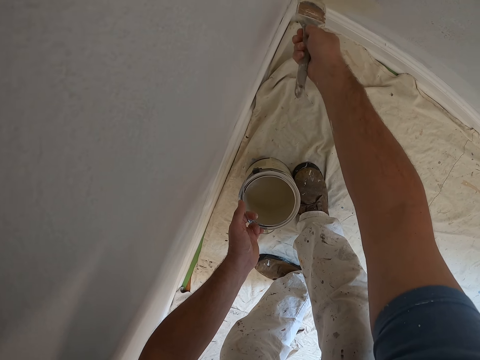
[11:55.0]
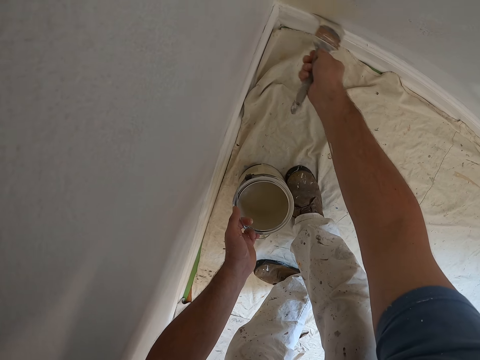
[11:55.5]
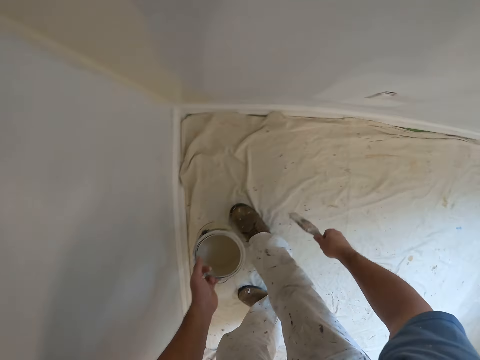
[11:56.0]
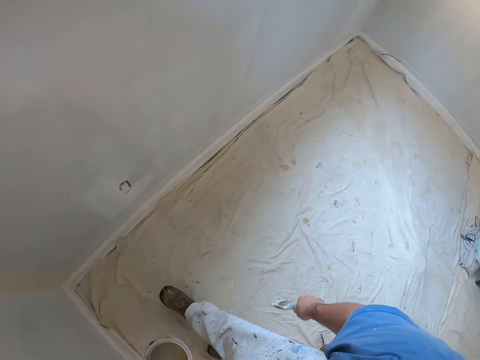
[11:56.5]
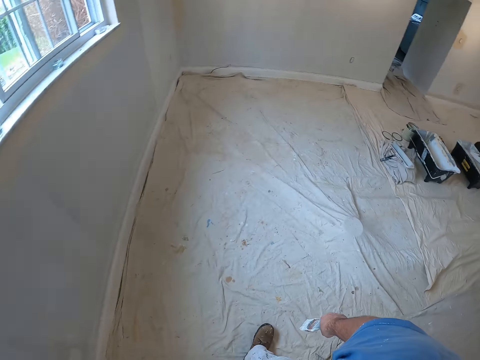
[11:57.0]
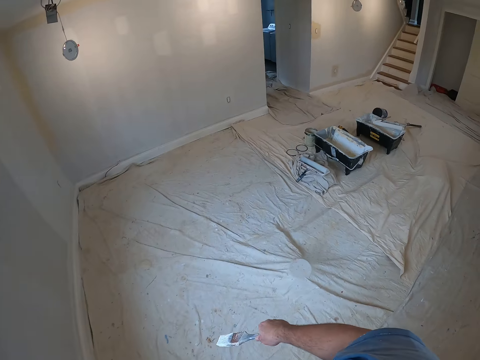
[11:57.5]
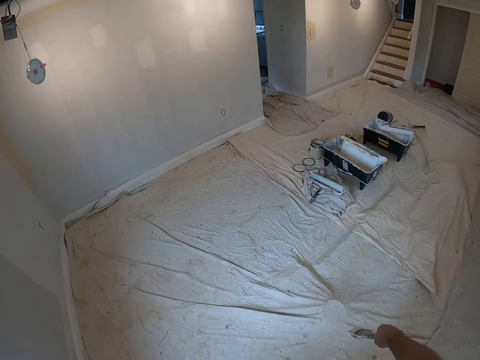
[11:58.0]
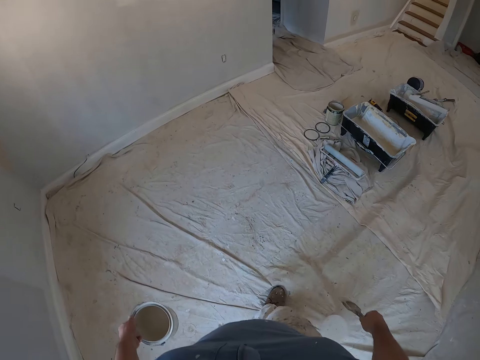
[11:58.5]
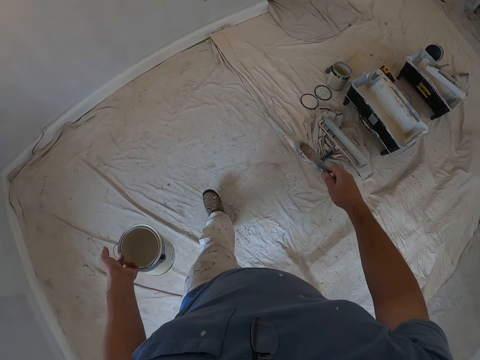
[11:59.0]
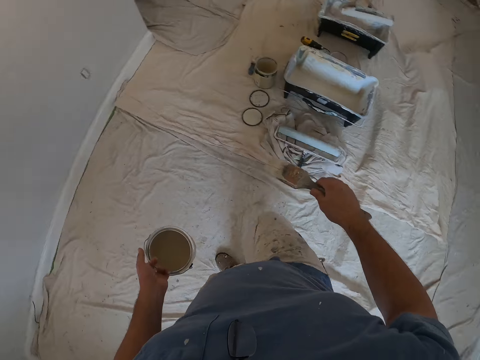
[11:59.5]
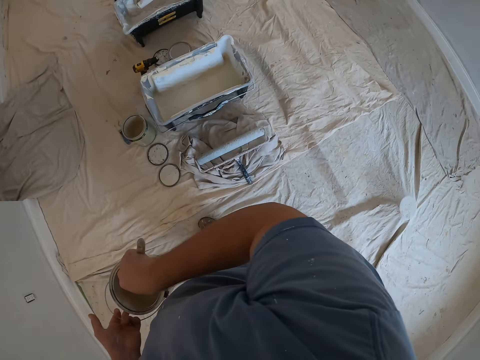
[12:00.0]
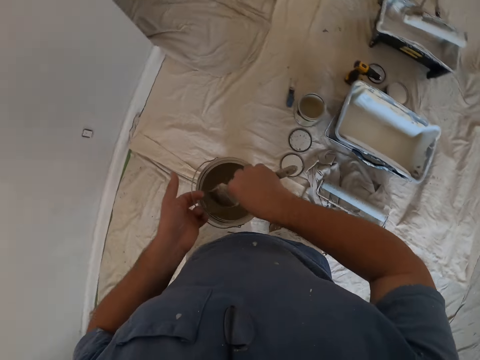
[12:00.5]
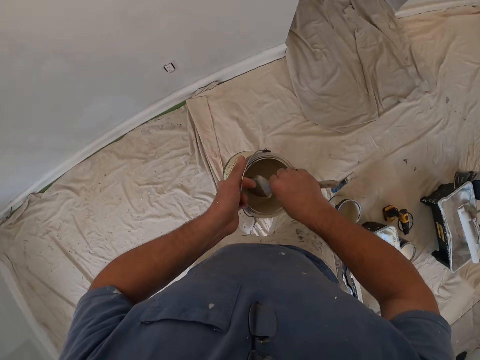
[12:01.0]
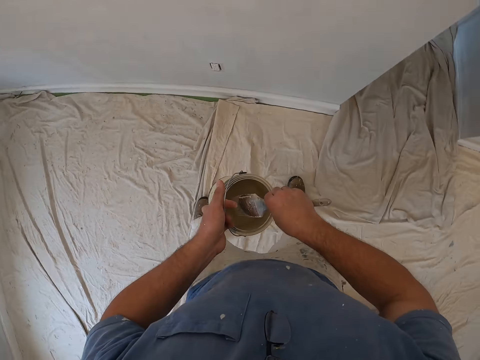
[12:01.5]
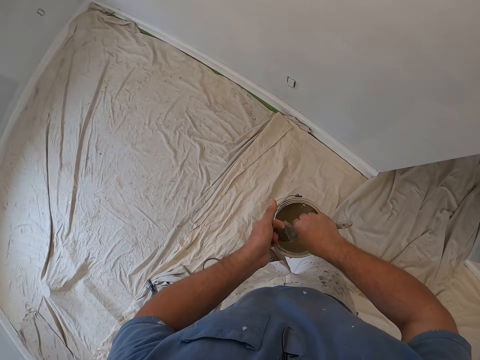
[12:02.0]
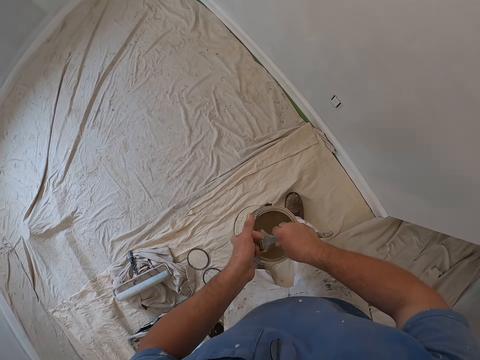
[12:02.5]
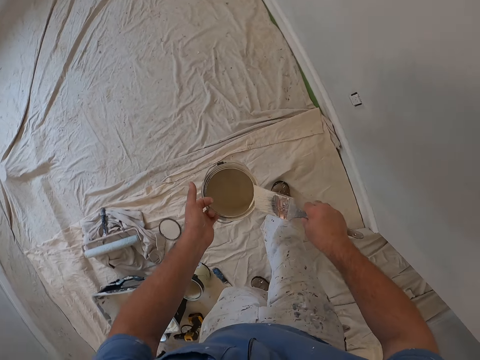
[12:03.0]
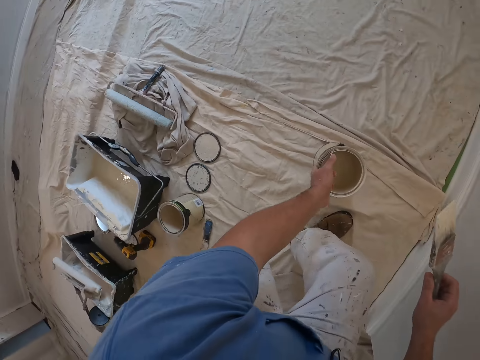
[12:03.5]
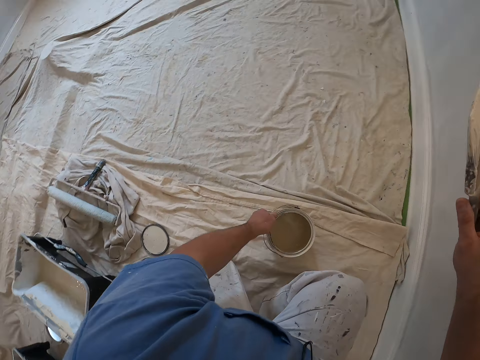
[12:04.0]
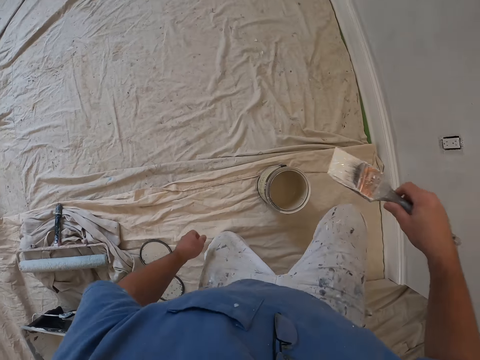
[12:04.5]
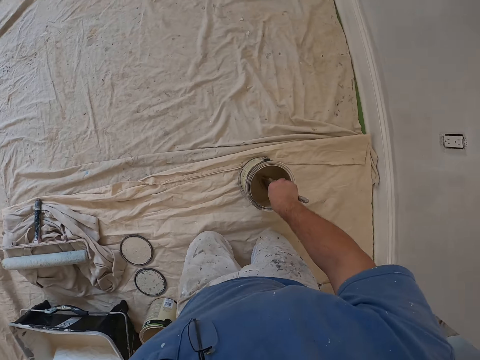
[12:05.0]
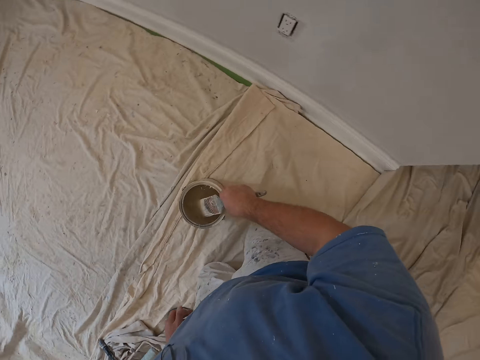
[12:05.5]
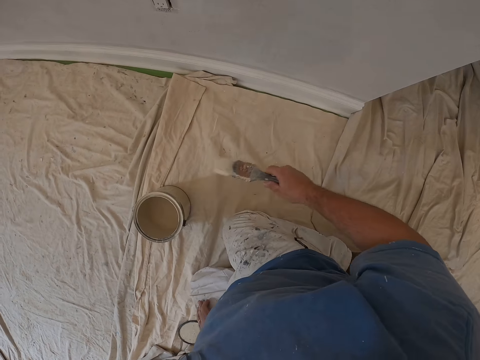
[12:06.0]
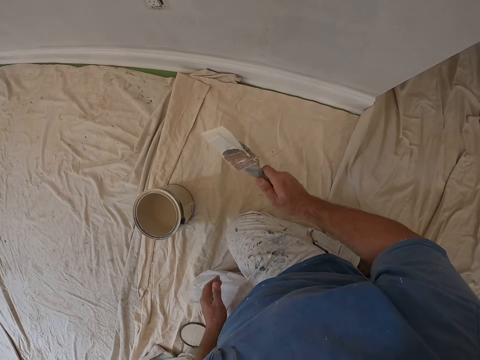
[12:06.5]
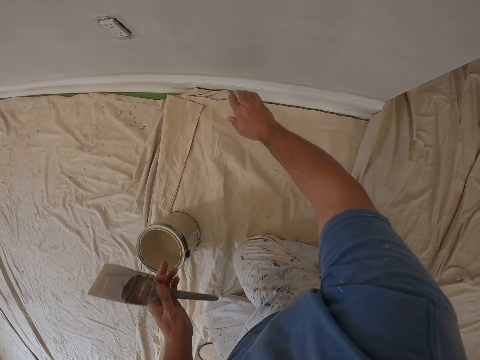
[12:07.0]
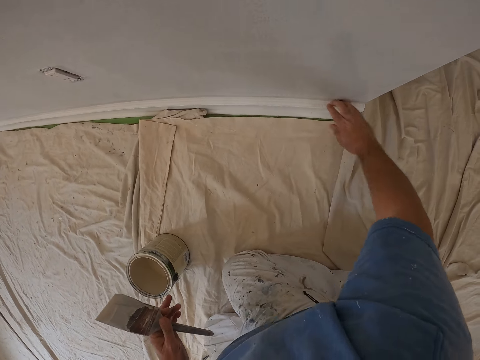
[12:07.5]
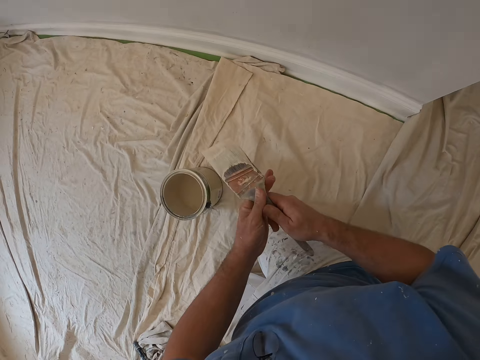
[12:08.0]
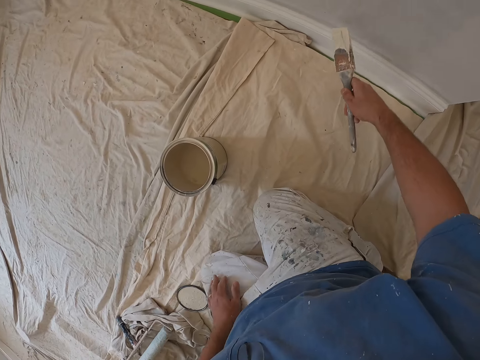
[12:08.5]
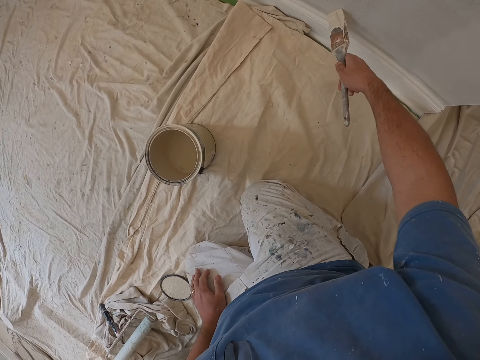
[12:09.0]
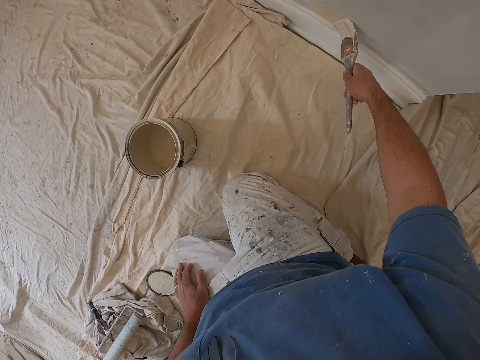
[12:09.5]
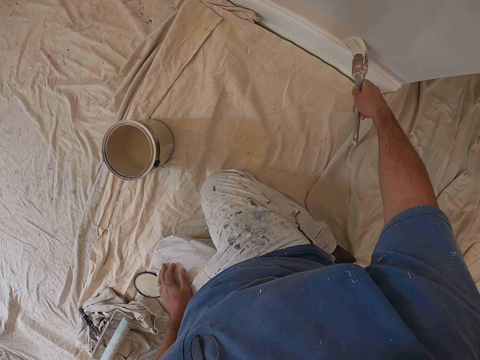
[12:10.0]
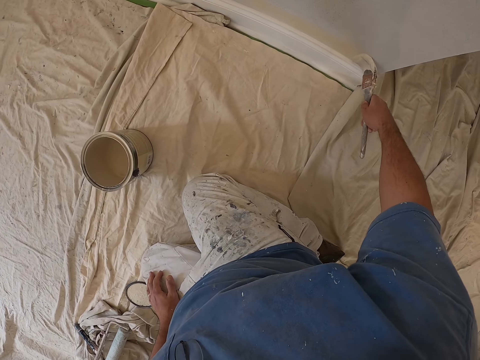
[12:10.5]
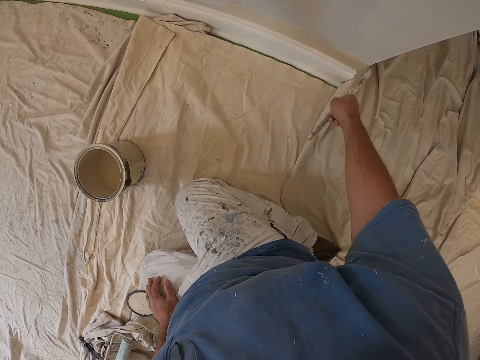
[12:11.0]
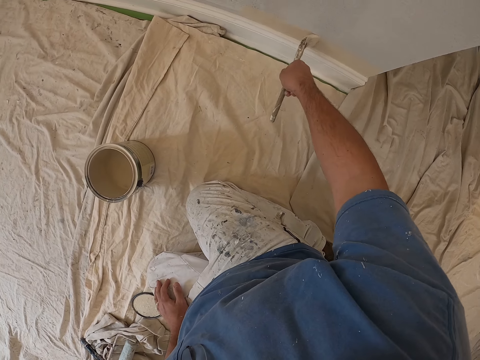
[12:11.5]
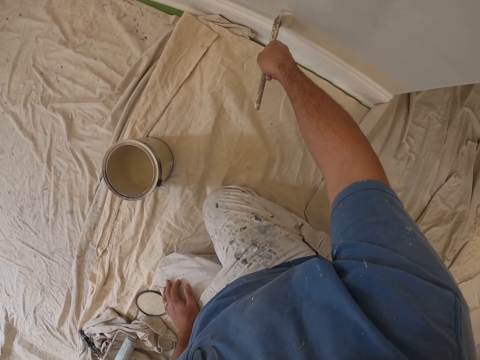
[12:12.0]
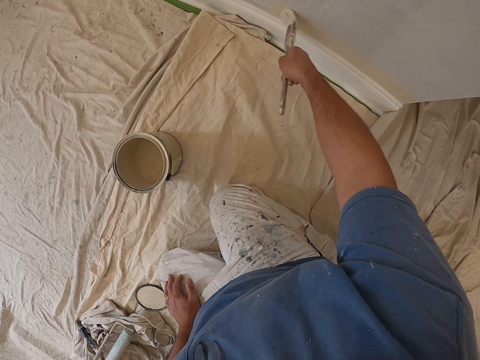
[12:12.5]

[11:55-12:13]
The camera wearer stops painting the wall. He walks on the floor in the apartment. He dips the painting brush into the paint container. He kneels on the floor. He paints the wall with the painting brush. He dips the painting brush into the paint container. He cleans up the wall with his hand. He paints the edge of the wall with the painting brush.

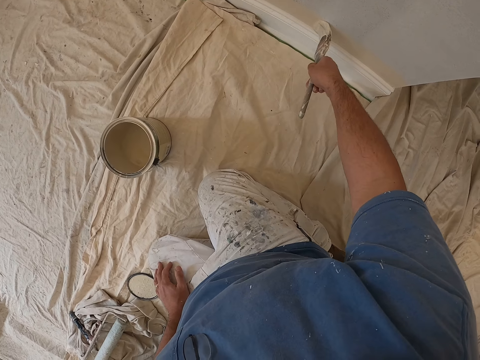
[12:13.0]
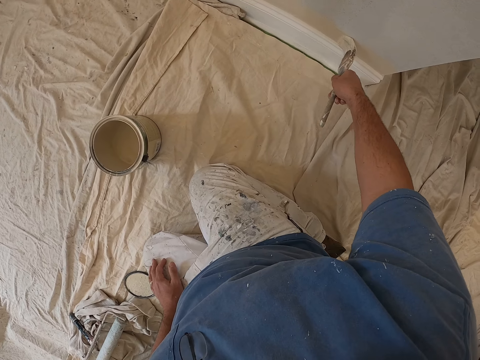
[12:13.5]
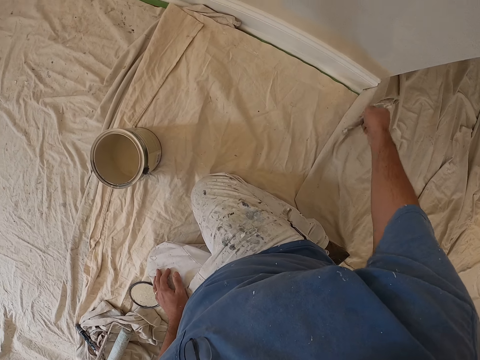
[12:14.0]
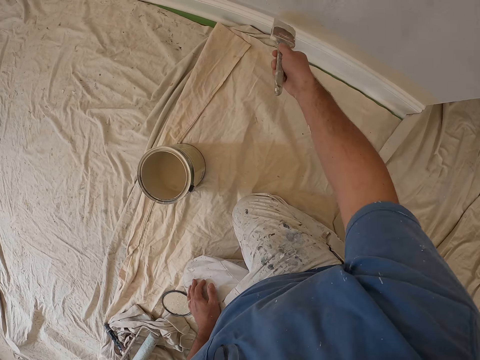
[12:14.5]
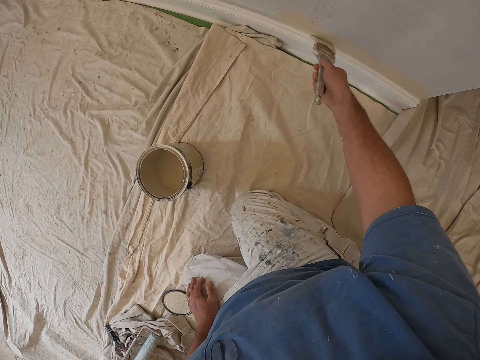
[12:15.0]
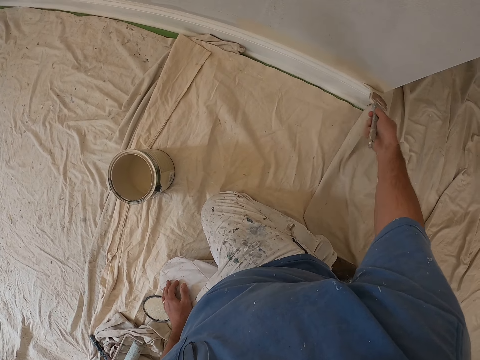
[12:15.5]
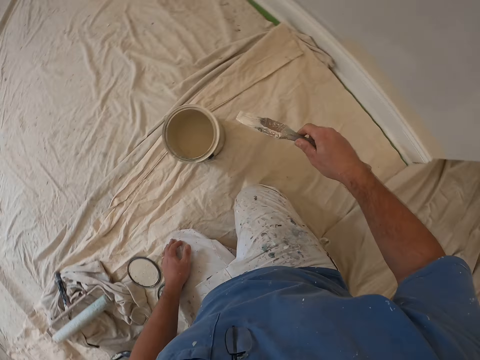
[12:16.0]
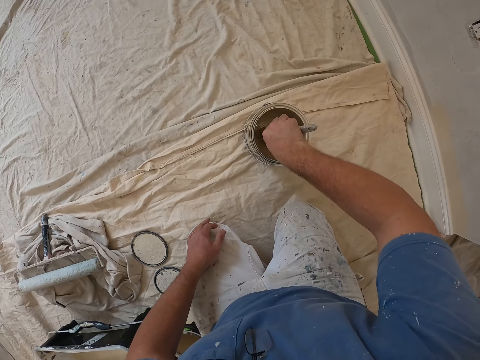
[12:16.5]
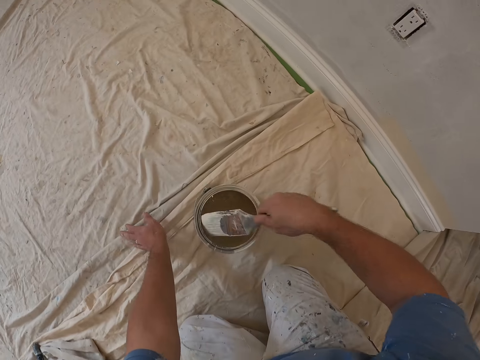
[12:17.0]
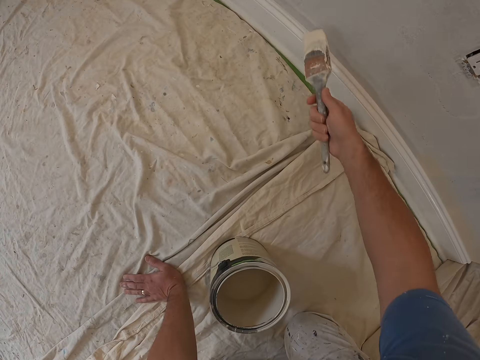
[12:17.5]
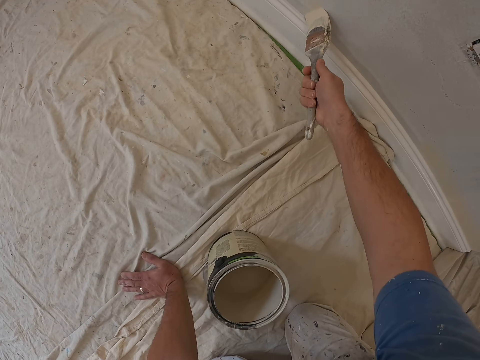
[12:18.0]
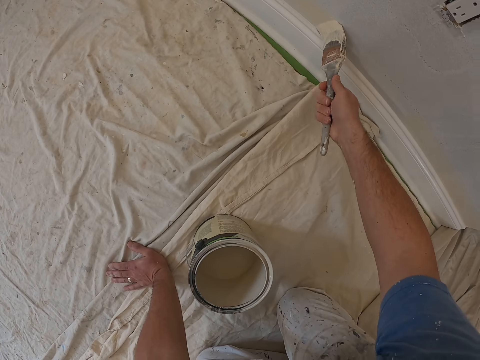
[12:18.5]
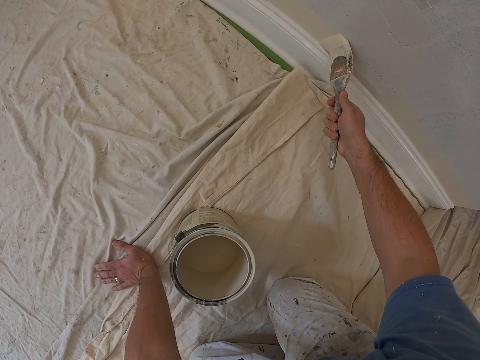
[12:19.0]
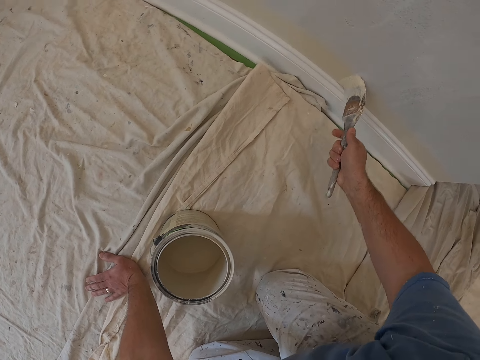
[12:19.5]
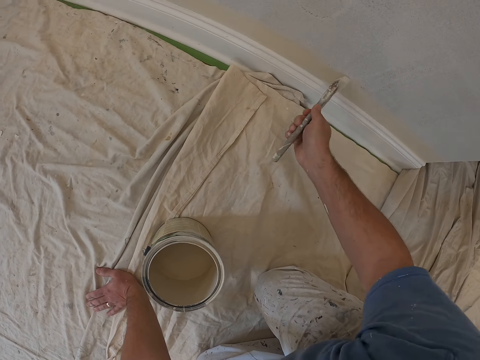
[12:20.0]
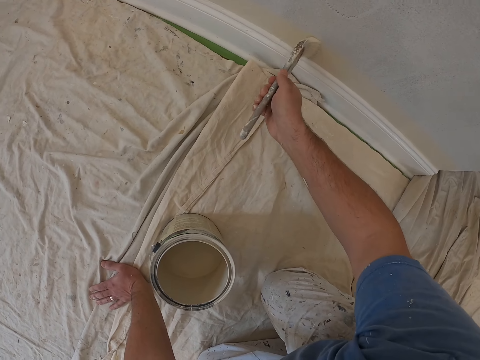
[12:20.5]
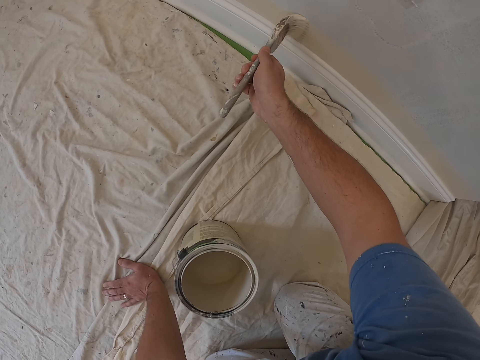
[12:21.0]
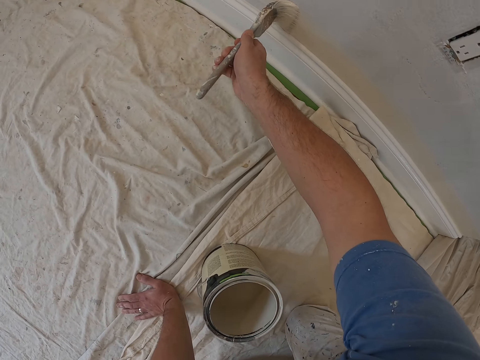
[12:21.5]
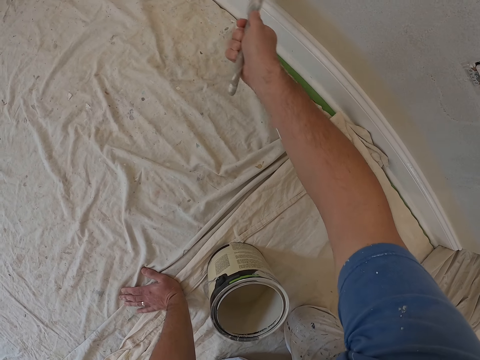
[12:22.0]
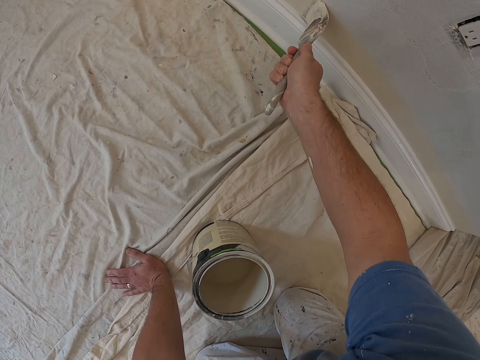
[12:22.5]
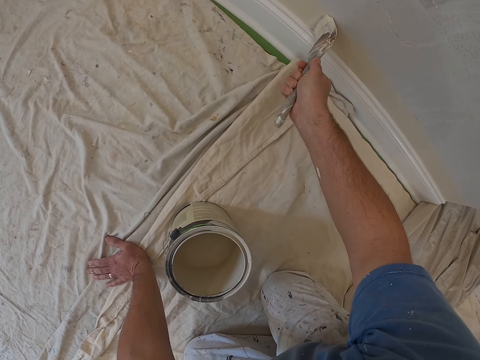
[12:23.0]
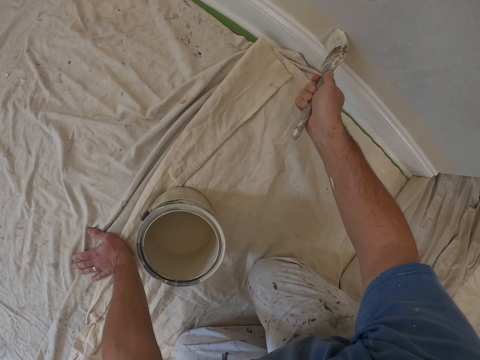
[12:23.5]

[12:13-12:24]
The camera wearer draws paint from the paint can with a paint brush. They paint the edge of the wall with the paint brush.
